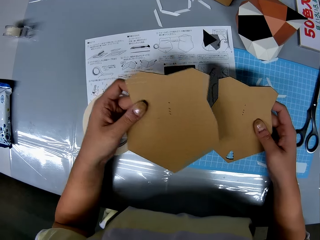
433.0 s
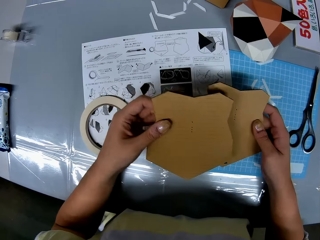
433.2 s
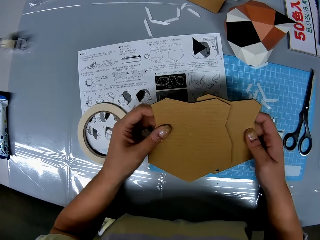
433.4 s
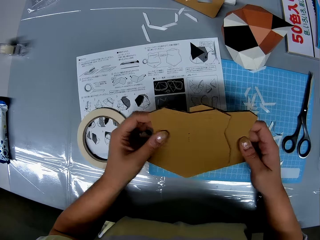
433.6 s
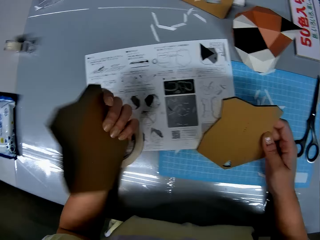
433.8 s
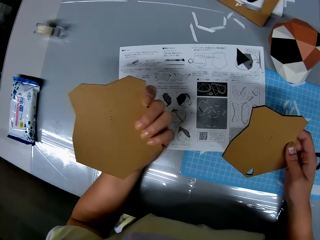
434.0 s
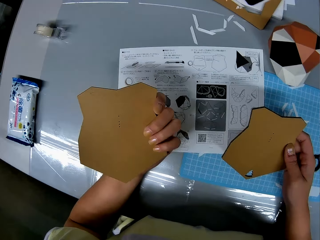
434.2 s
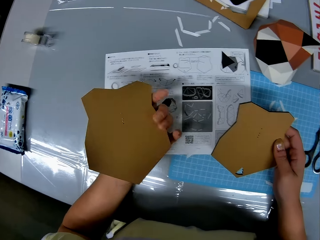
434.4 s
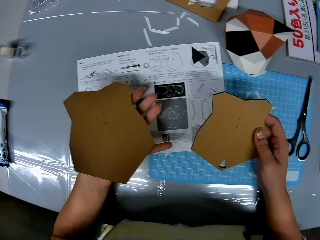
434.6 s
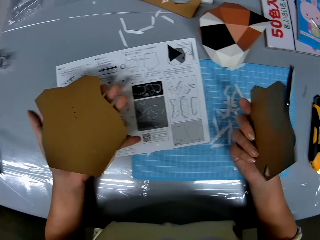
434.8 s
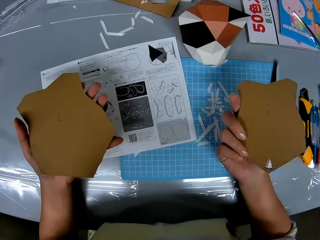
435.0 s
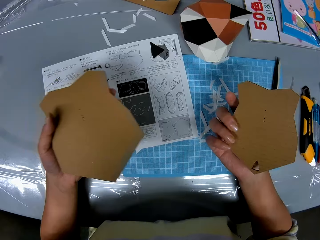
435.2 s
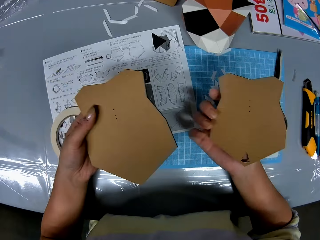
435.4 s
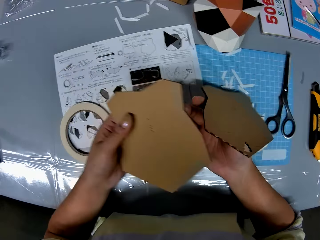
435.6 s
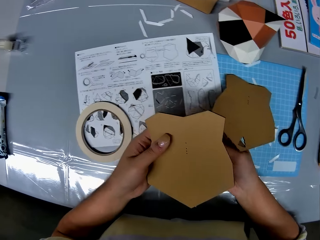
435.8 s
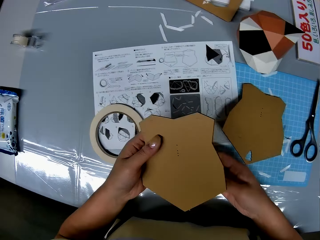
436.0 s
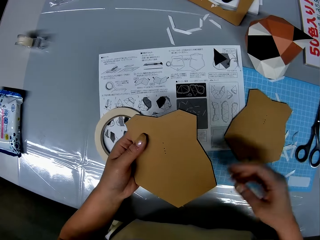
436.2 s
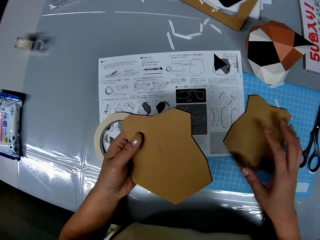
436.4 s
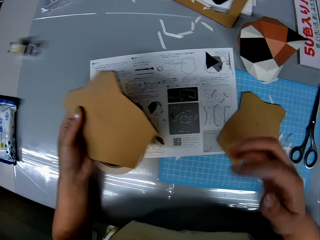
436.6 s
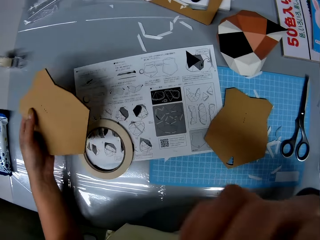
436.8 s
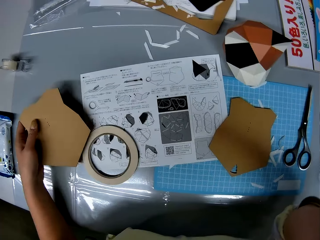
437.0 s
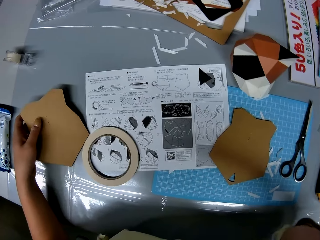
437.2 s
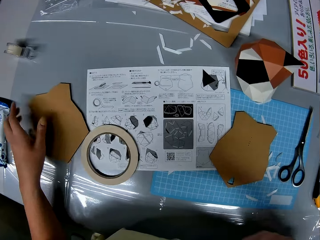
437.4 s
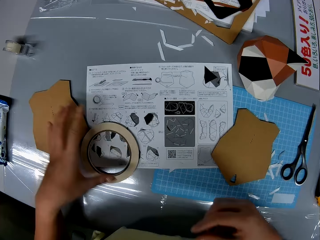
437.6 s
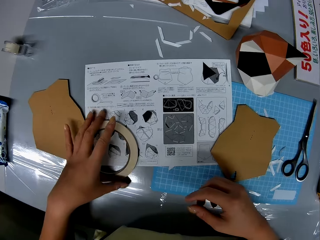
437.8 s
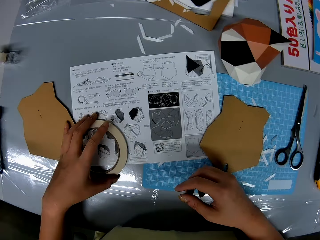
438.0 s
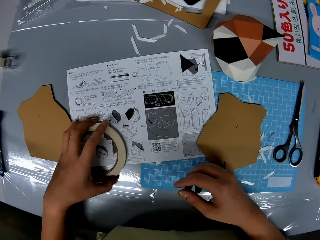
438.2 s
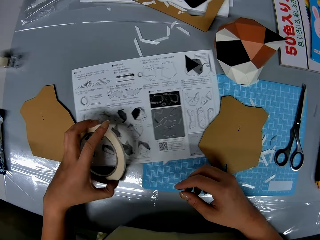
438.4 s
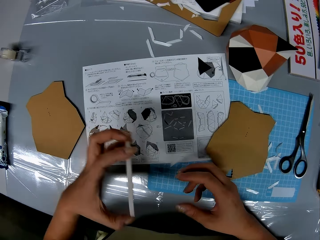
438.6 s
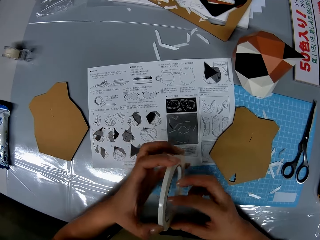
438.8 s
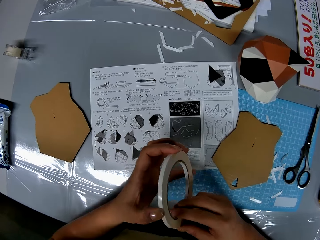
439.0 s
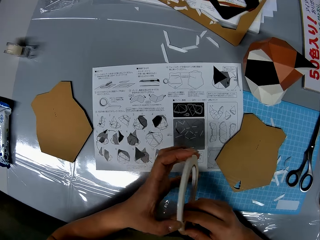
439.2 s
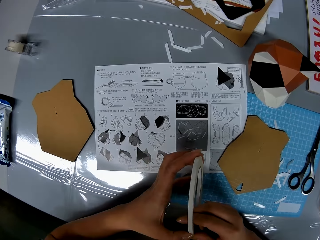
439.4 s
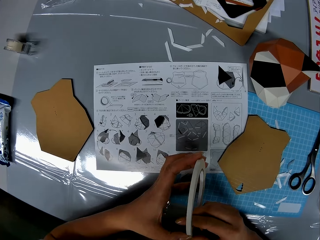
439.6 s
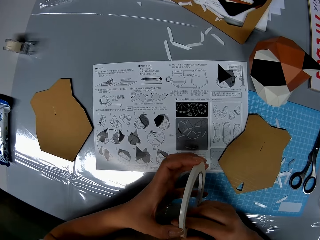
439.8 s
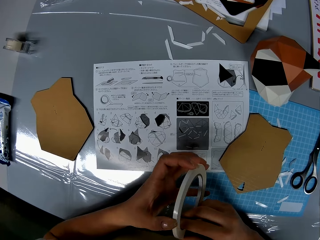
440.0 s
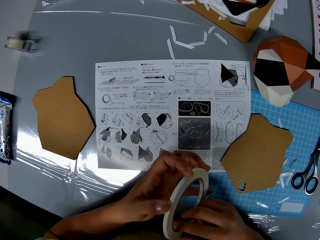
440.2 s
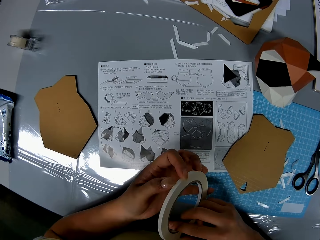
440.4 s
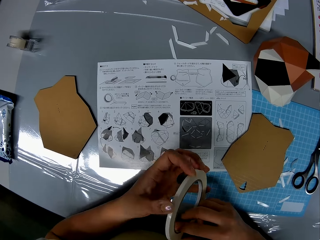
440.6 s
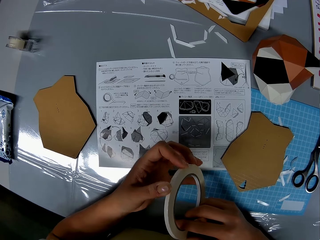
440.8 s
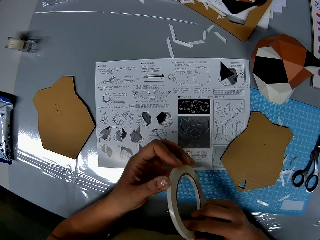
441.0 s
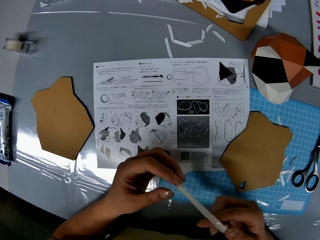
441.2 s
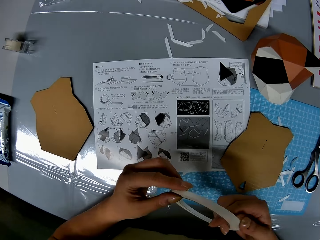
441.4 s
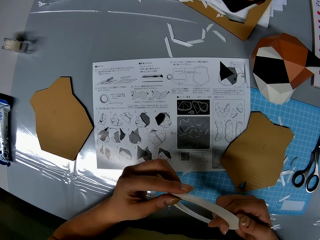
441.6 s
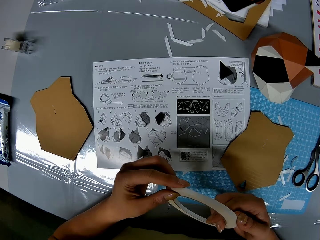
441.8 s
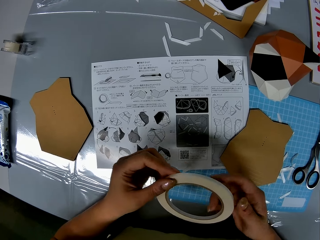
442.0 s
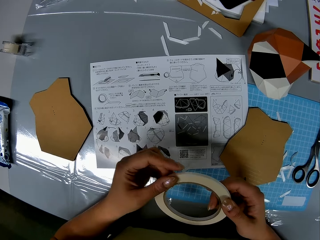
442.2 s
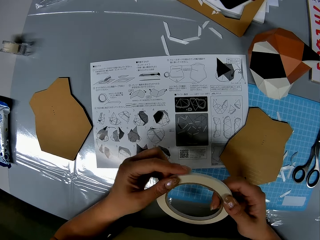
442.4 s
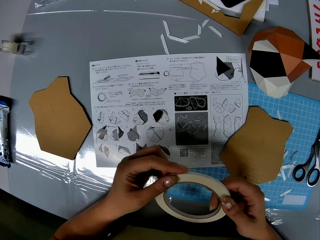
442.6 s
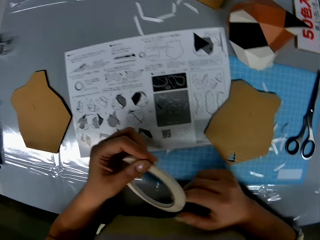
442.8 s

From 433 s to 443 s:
The camera wearer places the piece on top of the other cardboard piece. She lifts up the piece. She turns the other cardboard piece. She throws the piece in her right hand on the cutting mat. She moves her hand towards her face. She places the piece in her left hand on the table. She moves her hand towards her. She places her hand on the cutting mat. She holds the masking tape with her hand. She lifts up the masking tape on the table. She holds the masking tape with both her hands.

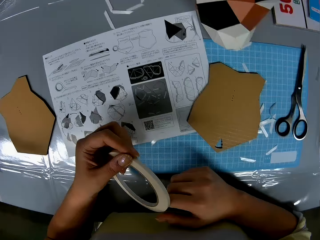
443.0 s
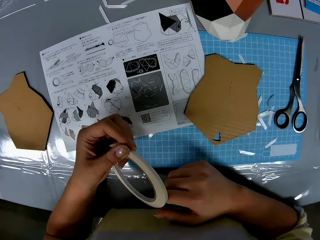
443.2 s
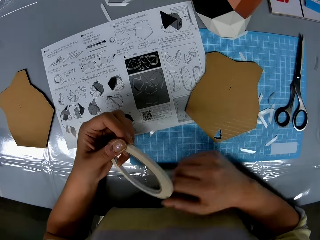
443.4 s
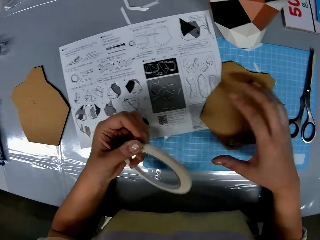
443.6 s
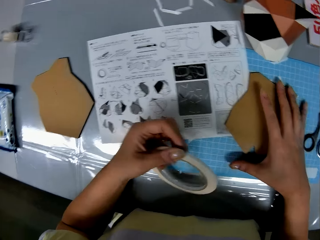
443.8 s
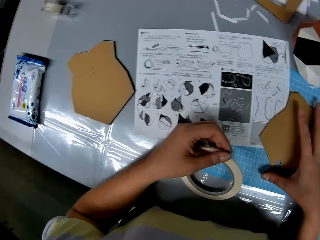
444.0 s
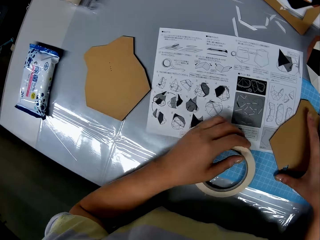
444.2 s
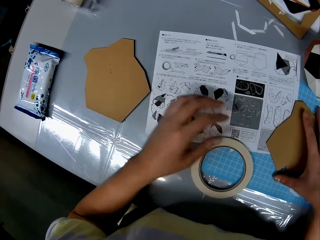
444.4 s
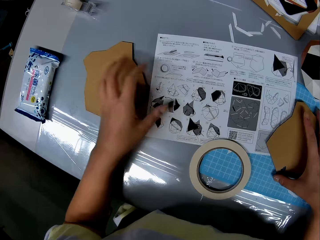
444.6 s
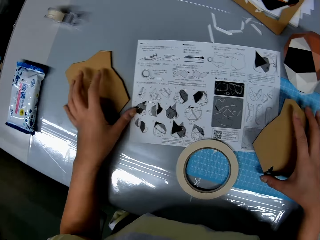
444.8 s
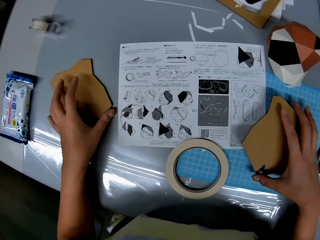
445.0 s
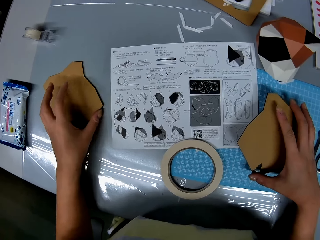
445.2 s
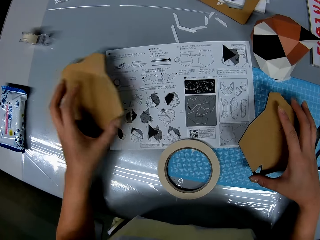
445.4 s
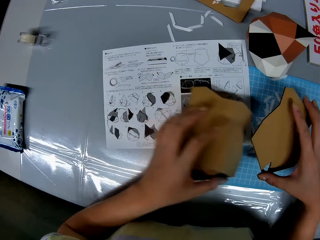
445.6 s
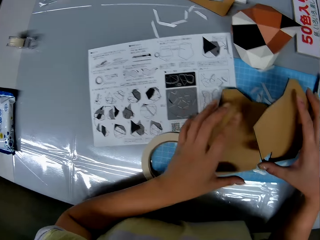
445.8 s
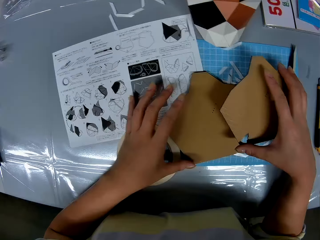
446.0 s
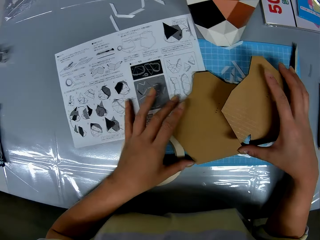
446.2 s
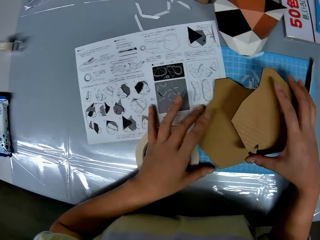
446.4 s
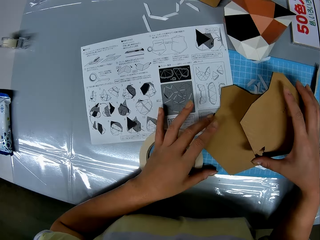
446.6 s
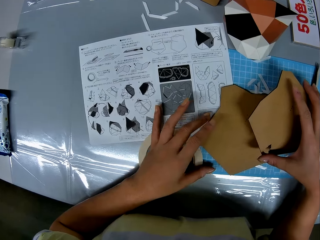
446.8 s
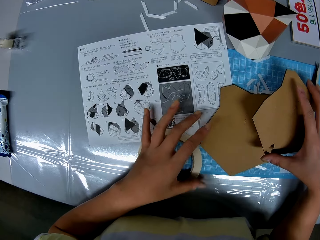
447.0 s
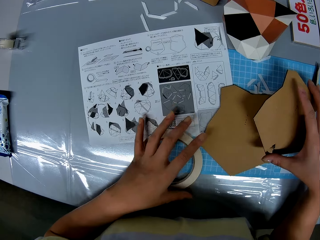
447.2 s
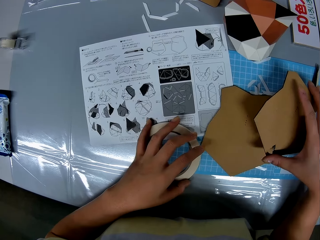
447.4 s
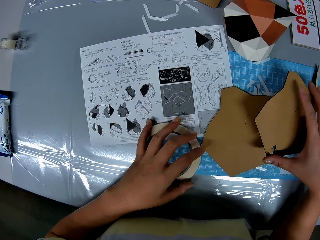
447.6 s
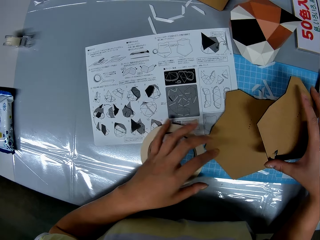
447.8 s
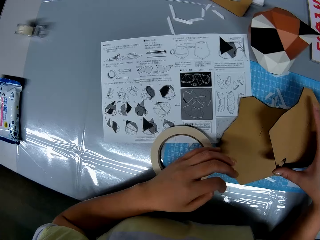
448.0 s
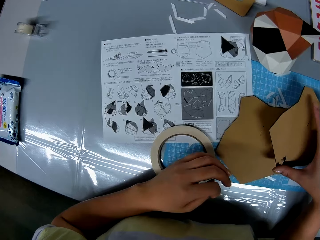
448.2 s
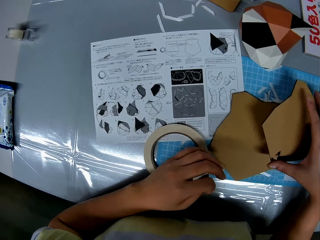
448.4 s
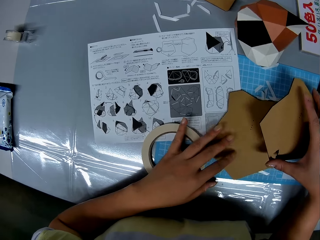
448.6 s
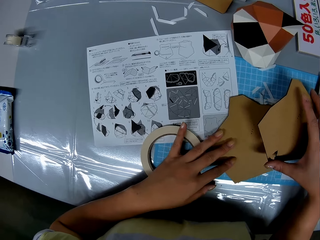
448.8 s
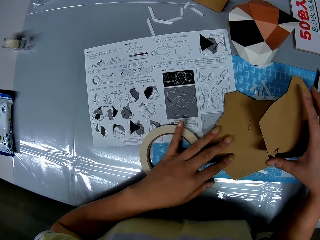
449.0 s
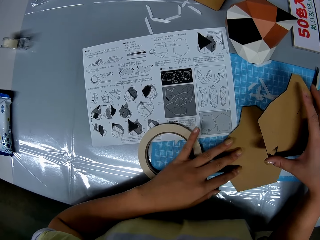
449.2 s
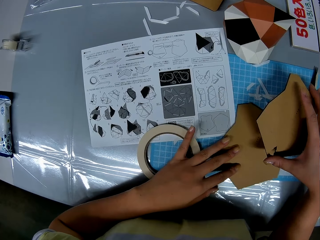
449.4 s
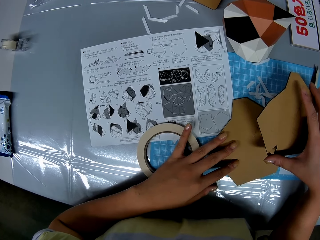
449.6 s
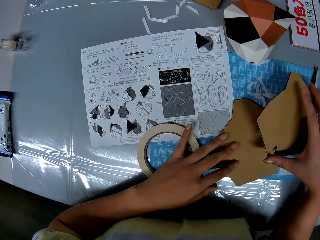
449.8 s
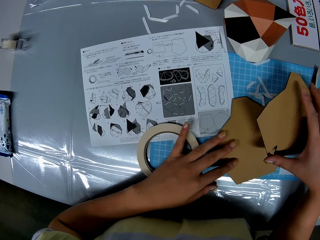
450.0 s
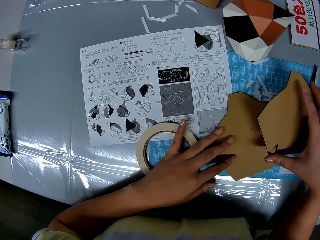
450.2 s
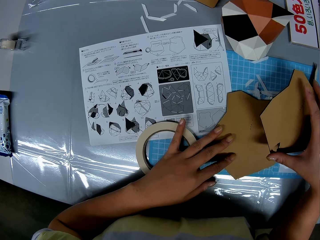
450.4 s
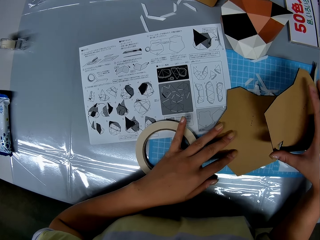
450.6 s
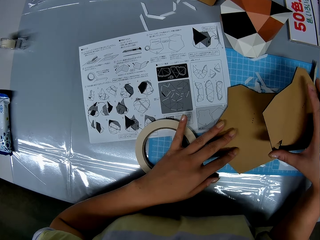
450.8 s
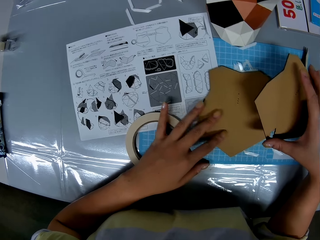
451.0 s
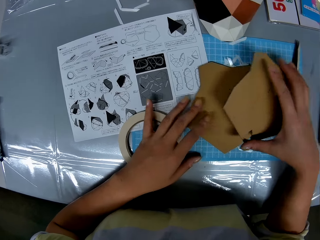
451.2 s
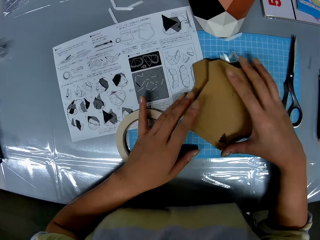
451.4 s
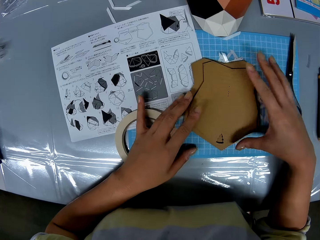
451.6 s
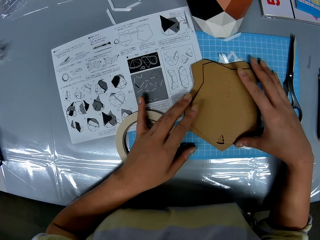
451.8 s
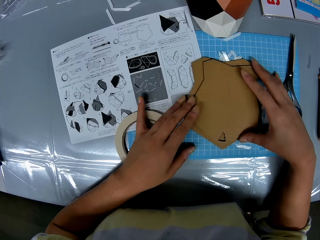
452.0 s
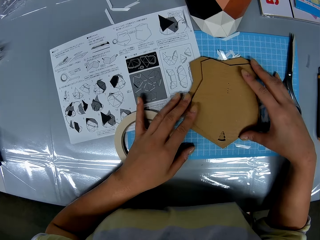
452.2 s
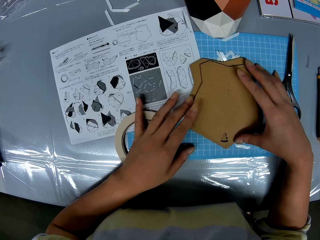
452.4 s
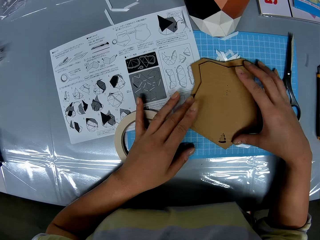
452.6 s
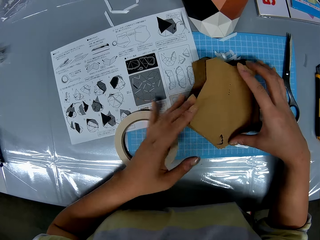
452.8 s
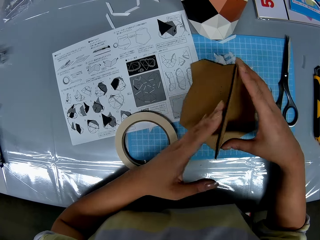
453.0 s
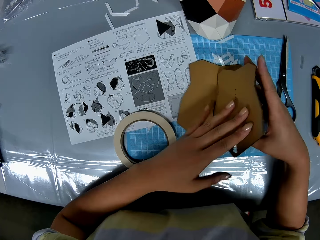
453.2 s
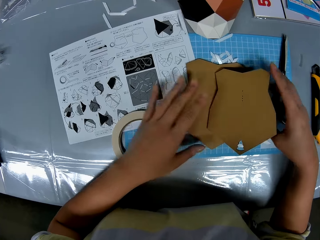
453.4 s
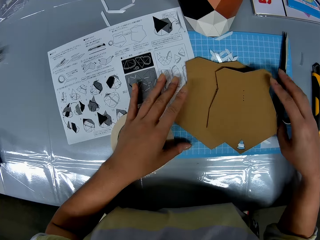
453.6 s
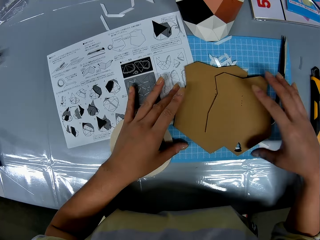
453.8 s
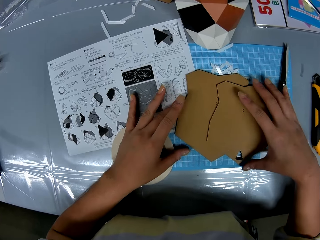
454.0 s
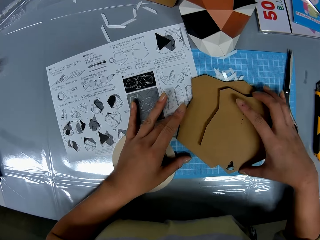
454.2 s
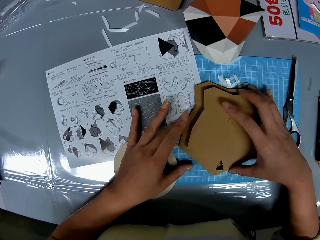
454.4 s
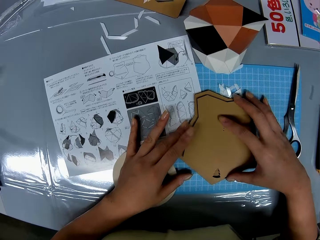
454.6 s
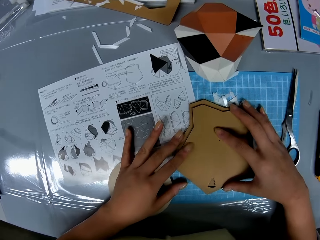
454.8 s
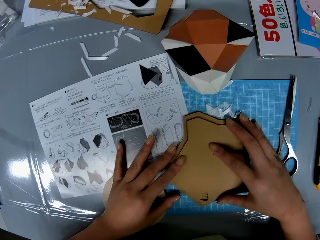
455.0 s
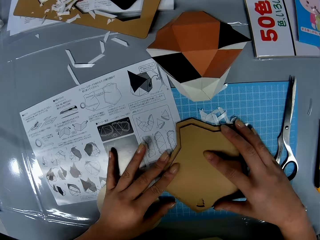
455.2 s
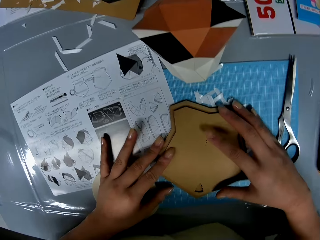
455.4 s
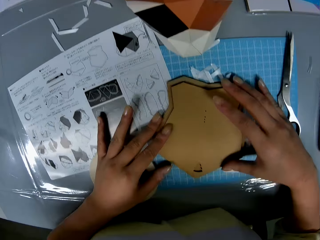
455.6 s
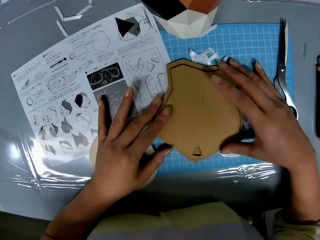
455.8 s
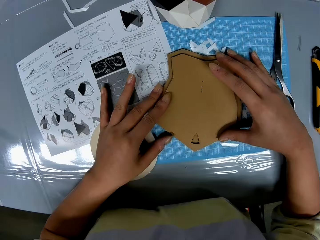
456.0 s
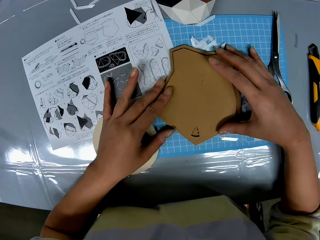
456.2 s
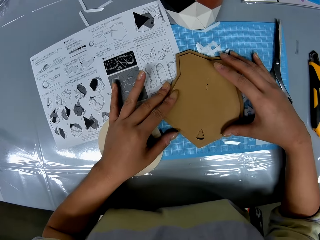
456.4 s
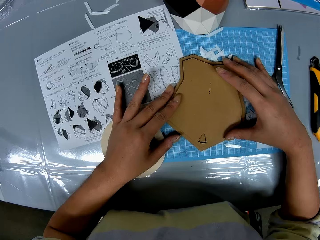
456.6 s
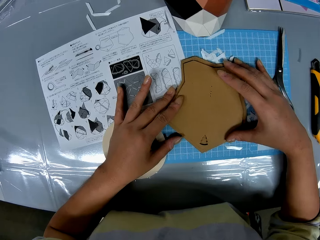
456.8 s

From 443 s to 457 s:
The camera wearer moves her hand towards the piece. She places the masking tape on the cutting mat. She moves her hand towards the other cardboard piece. She lifts up the cardboard piece on the table. She moves the cardboard piece towards her. She places the piece on the cutting mat. She arranges the paper craft on each other. She holds the masking tape with her hand. She moves her hand away from the masking tape. She places her hand on the cardboard piece. She moves the cardboard piece around. She places the other cardboard piece on top of the cardboard. She turns the cardboard piece. She moves the piece forward. She picks up the double sided tape on the table.
